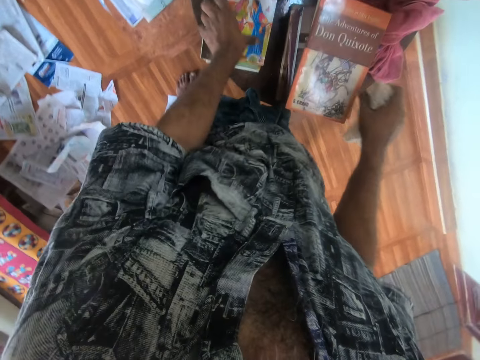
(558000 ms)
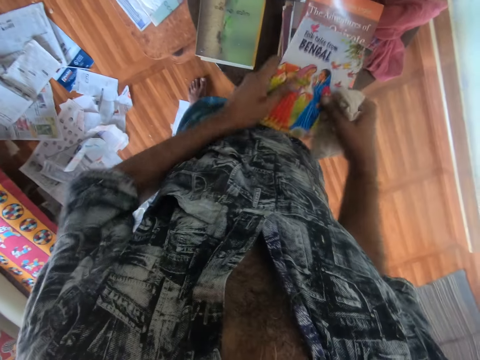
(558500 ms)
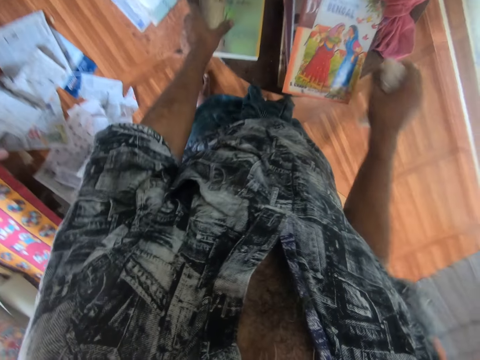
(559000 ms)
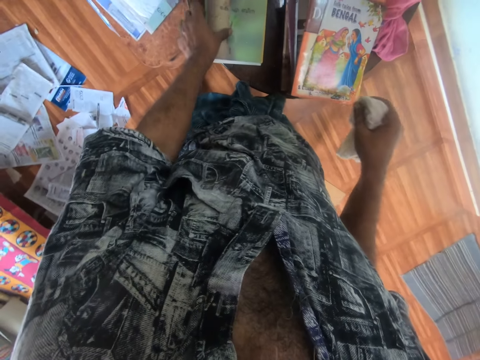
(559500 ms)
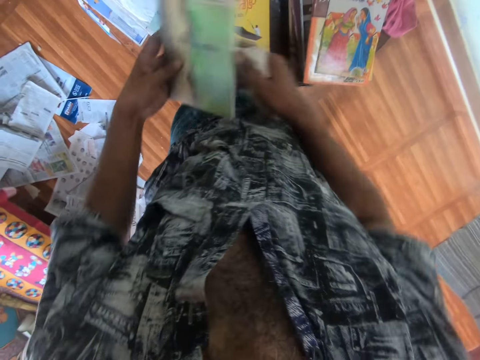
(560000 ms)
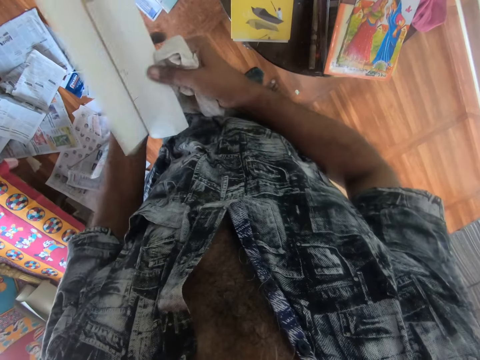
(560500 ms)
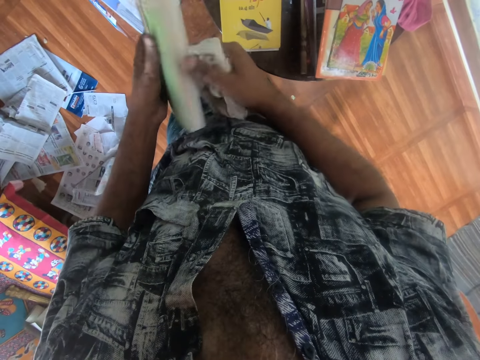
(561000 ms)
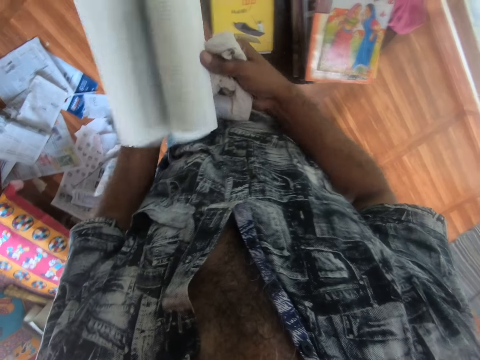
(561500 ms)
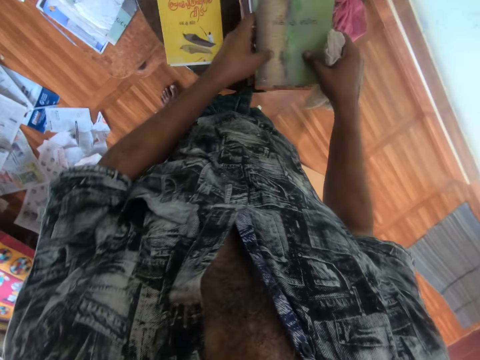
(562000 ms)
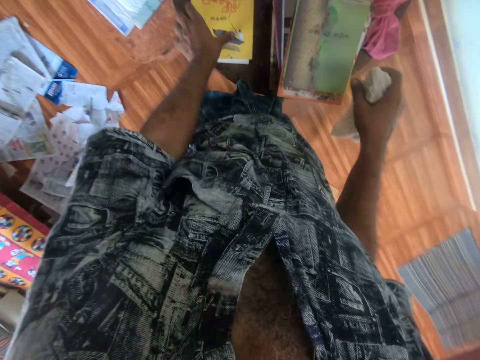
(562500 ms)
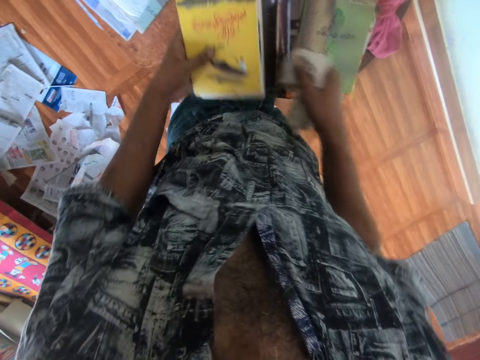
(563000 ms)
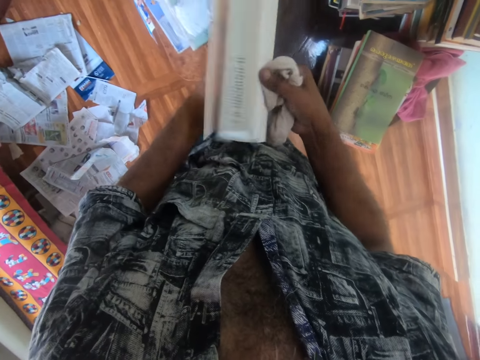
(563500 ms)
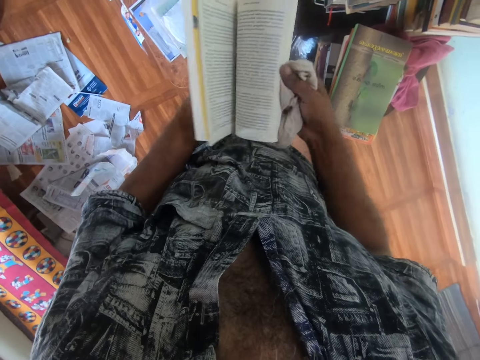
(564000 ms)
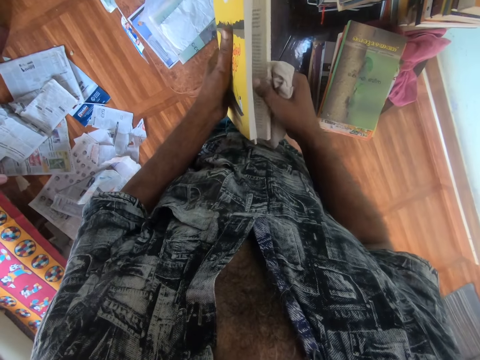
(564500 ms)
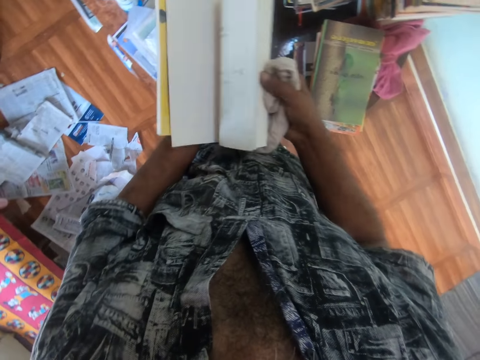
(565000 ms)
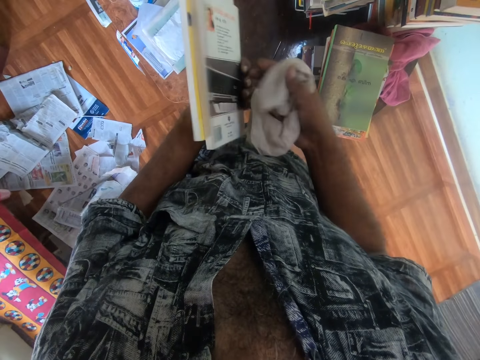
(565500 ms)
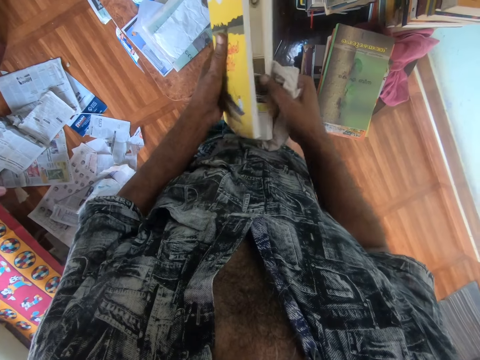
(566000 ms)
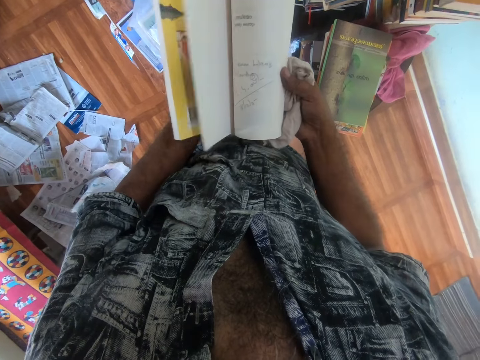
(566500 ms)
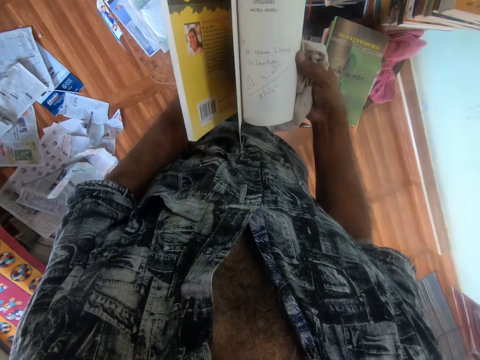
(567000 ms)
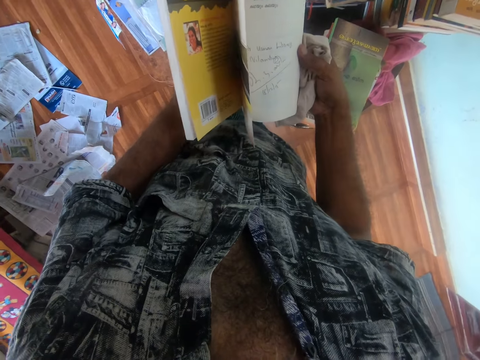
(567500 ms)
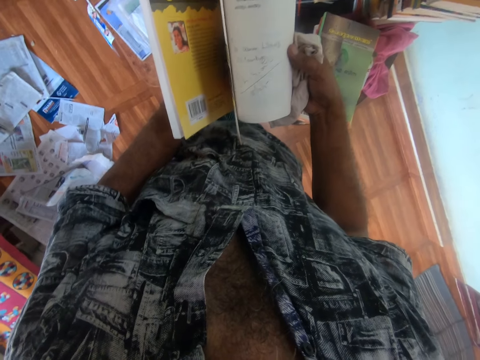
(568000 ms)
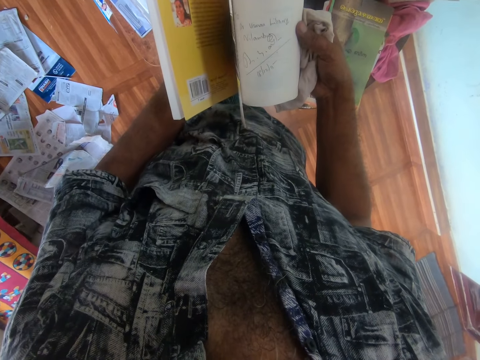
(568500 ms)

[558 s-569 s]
The camera wearer places the book on the pile of books on the table with his right hand. He picks up a book from the pile of books on the table with his left hand. He transfers the book from his left hand to his right hand. He places the book on the pile of books on the table with his right hand. He picks up a book from the pile of books on the table with his left hand. He opens the book in his left hand with his right hand. He places the book on the pile of books on the table with both hands. He picks up a book from the pile of books on the table with his left hand. He opens one of the books in his left hand with his right hand.

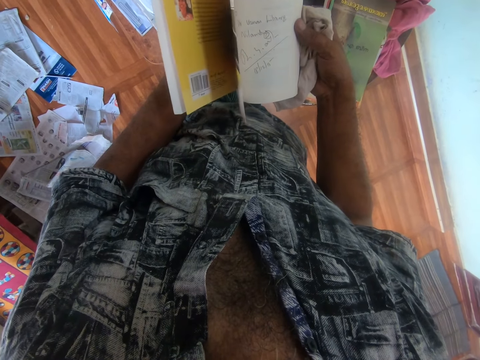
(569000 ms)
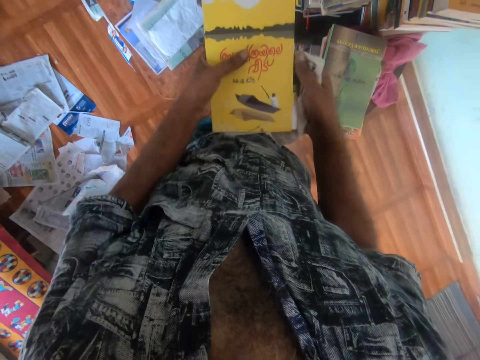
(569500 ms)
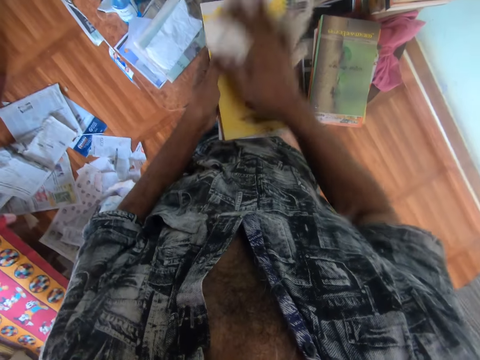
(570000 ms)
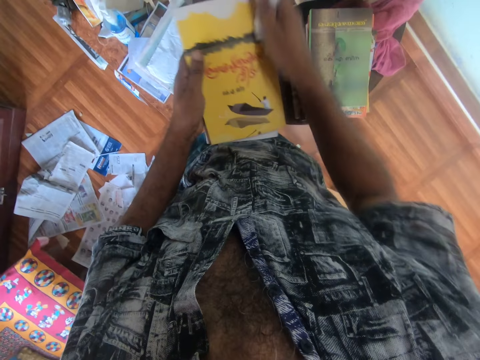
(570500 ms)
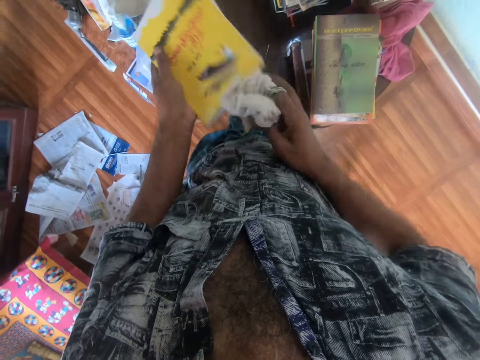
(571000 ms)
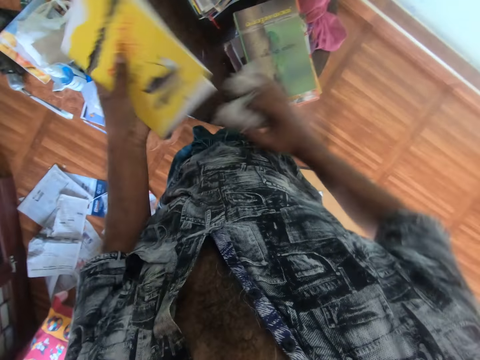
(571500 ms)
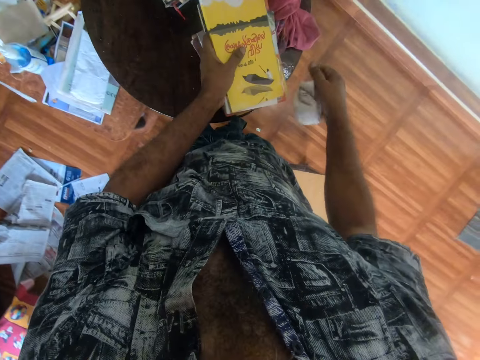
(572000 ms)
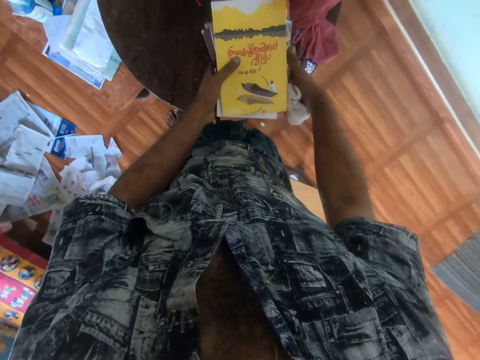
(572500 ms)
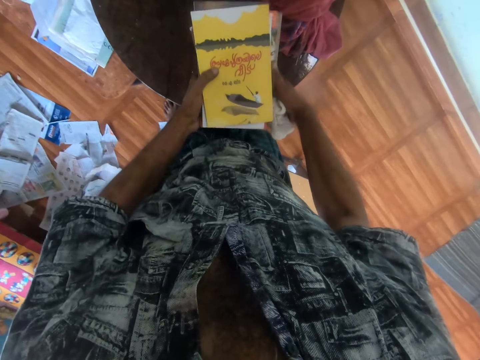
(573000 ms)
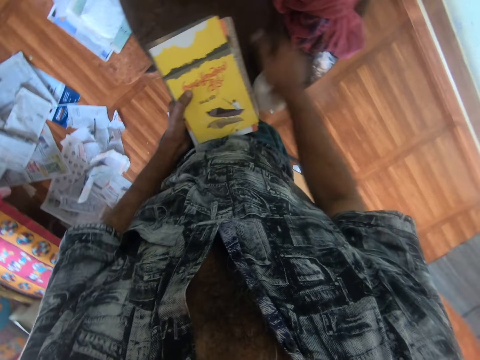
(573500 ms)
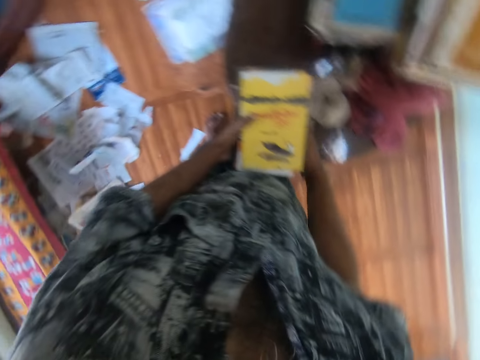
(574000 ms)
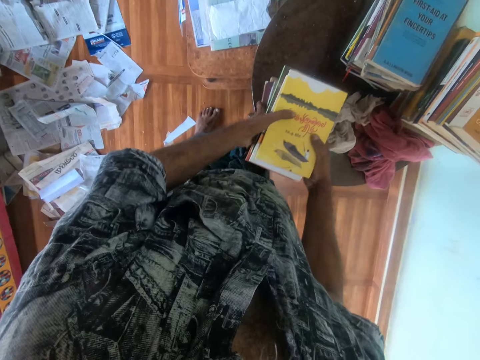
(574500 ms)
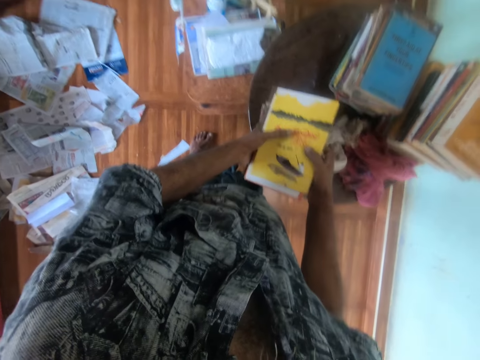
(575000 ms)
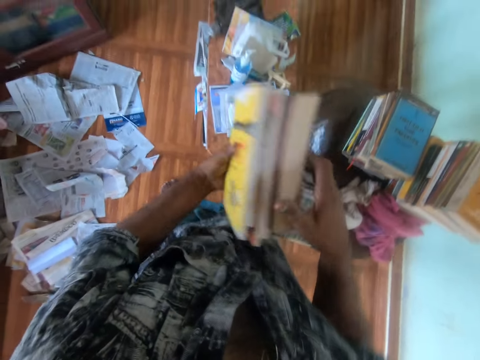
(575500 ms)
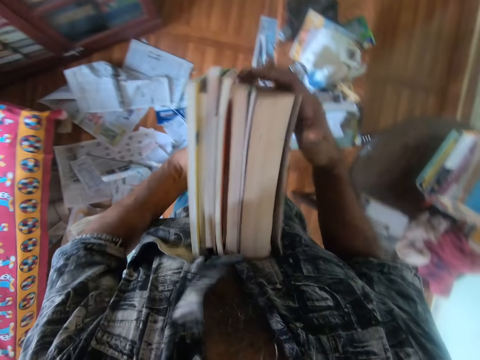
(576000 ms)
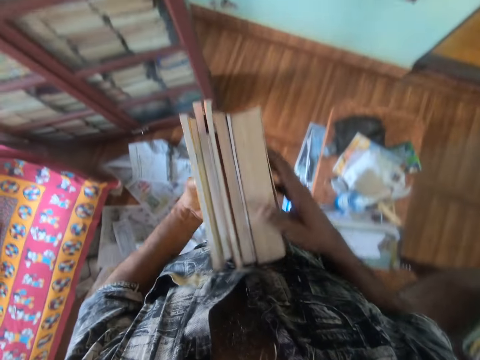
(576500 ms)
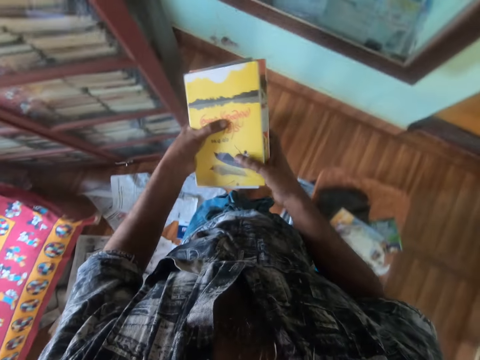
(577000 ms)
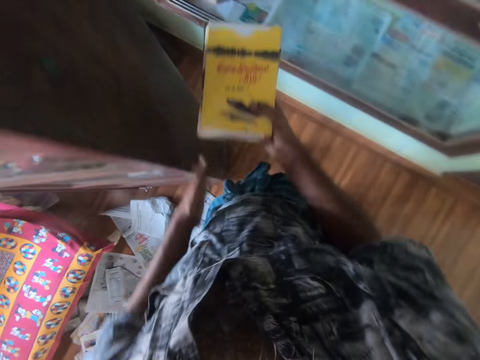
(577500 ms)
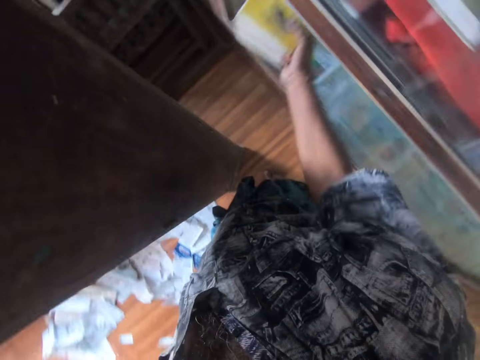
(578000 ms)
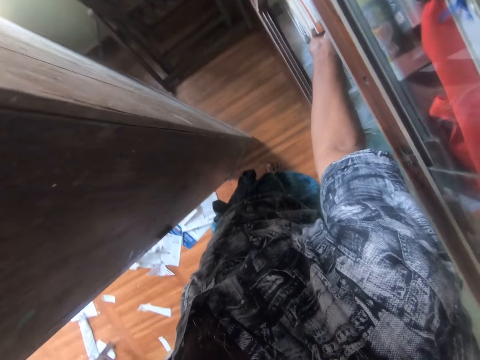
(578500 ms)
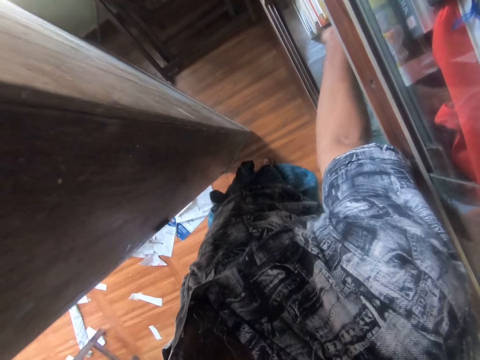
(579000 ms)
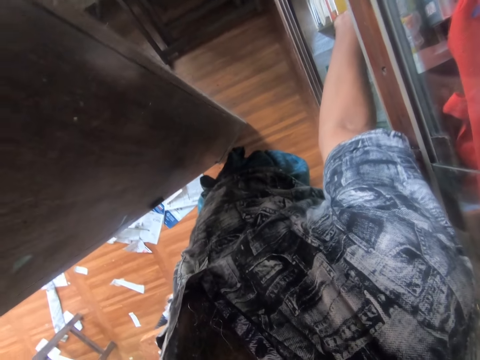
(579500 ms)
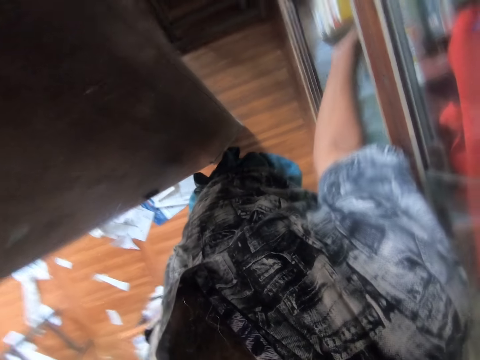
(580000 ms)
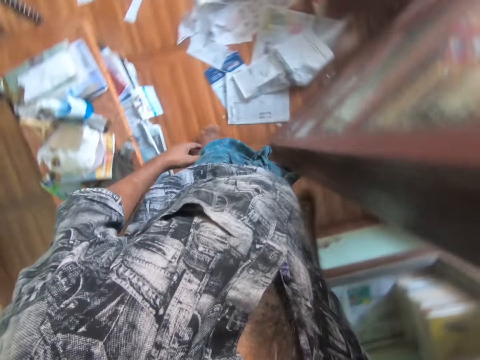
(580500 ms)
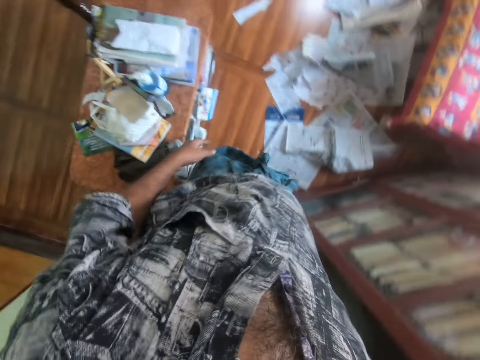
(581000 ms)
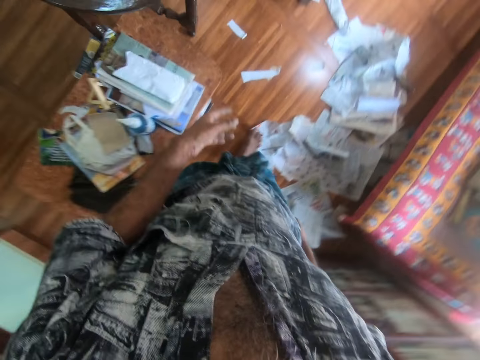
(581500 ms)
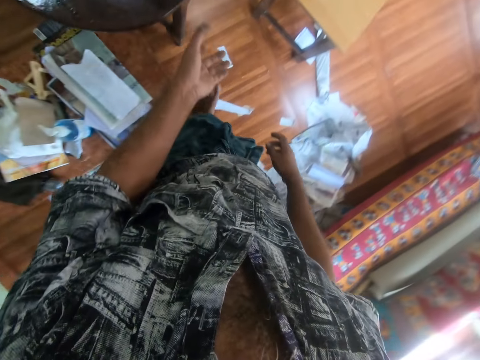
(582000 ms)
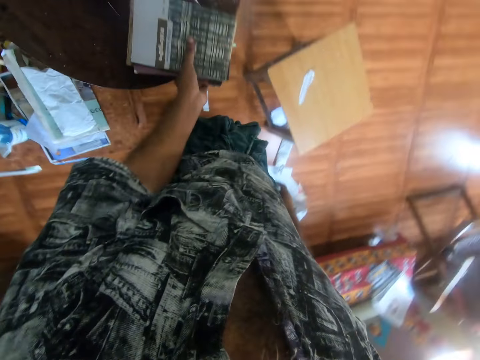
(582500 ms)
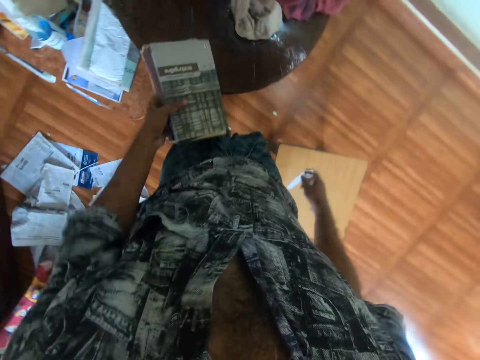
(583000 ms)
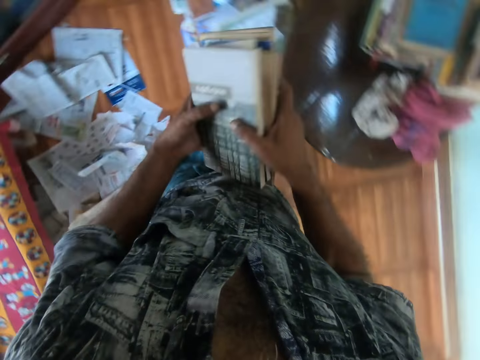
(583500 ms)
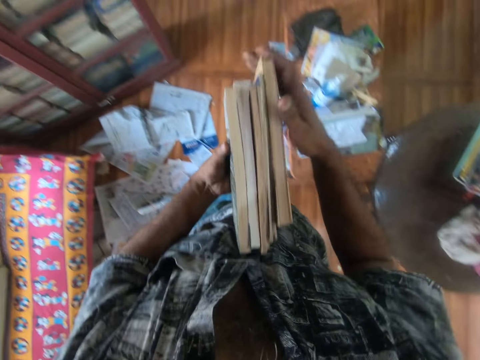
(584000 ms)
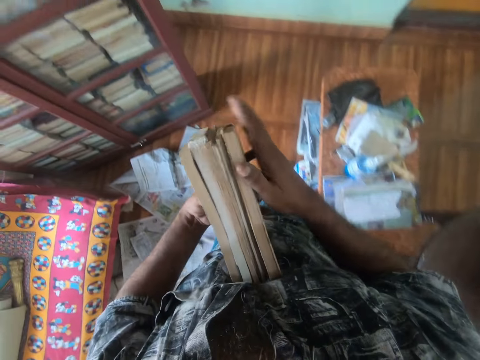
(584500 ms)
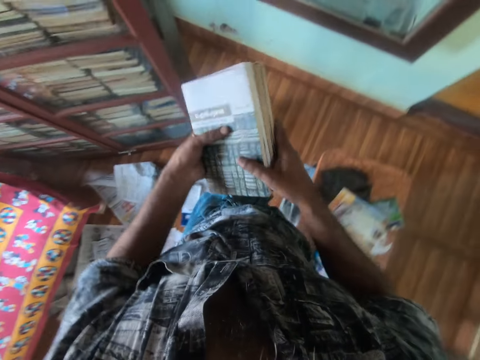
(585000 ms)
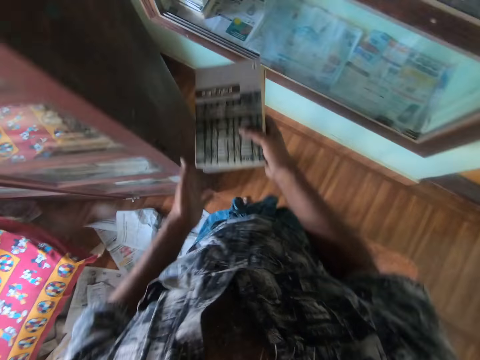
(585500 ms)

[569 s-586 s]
The camera wearer closes one of the books in his left hand with both hands. He removes his right hand from the books in both hands. He cleans the books in his left hand with the piece of cloth in his right hand. He places the books on the pile of books on the table with his left hand. He arranges the pile of books on the table with both hands. He picks up the books on the table. He moves the pile of books on the table with both hands. He removes his right hand from the pile of books in both hands on the table. He drops the piece of cloth on the table with his right hand. He picks up the books on the table. He carries some books from the pile of books on the table with both hands. He walks towards a shelf. He removes his right hand from the books in both hands. He arranges the books in his left hand with his right hand. He removes his right hand from the books in both hands. He transfers the books from his left hand to his right hand. He places the books in the shelf with his right hand. He walks towards the table. He picks up the books from the table with his left hand. He holds the books in his left hand with his right hand. He walks towards the shelf. He removes his right hand from the books in both hands. He arranges the books in his left hand with his right hand. He removes his left hand from the books in both hands.
